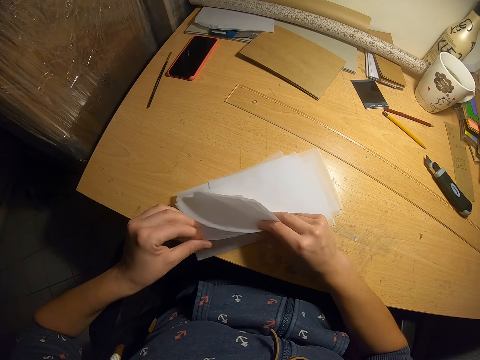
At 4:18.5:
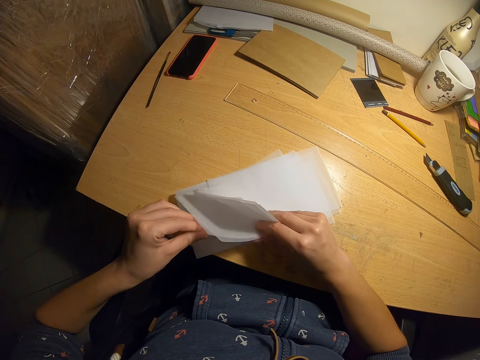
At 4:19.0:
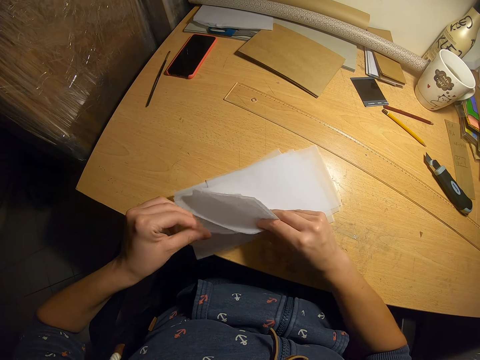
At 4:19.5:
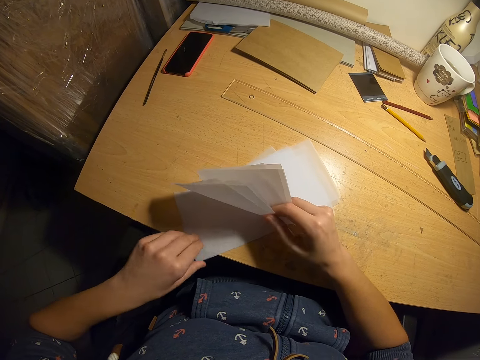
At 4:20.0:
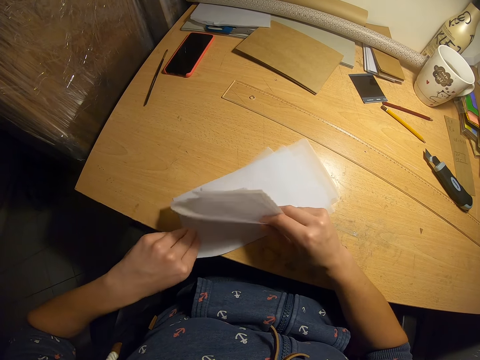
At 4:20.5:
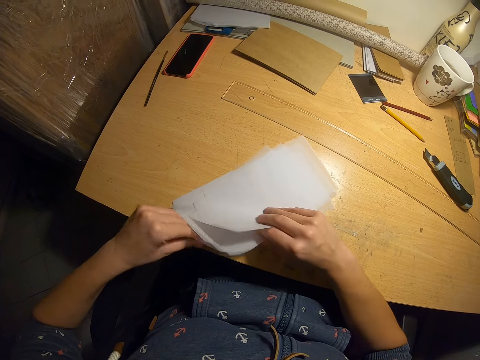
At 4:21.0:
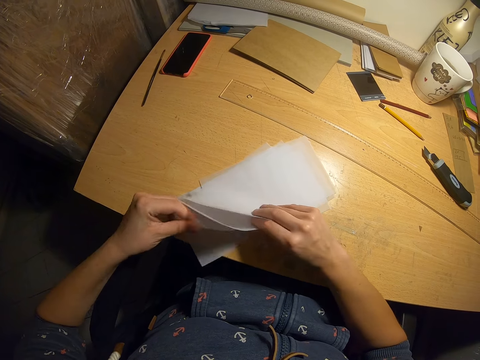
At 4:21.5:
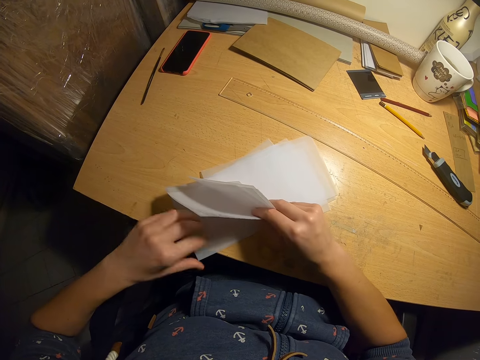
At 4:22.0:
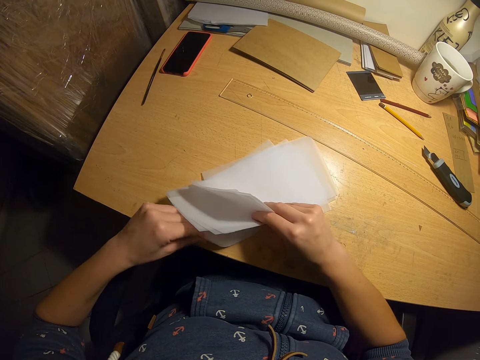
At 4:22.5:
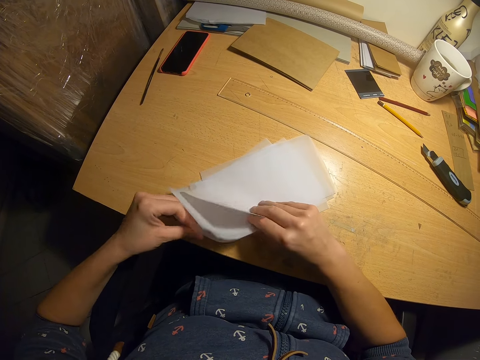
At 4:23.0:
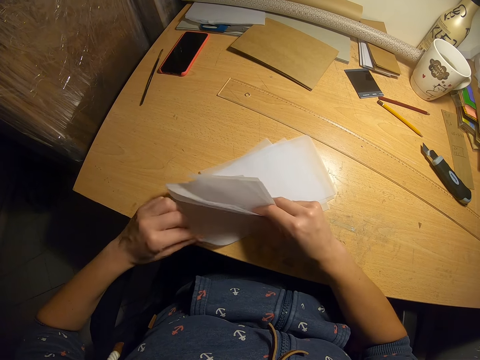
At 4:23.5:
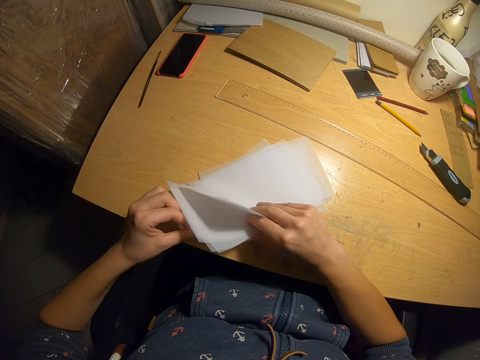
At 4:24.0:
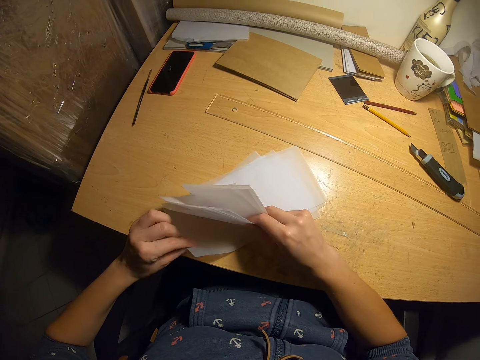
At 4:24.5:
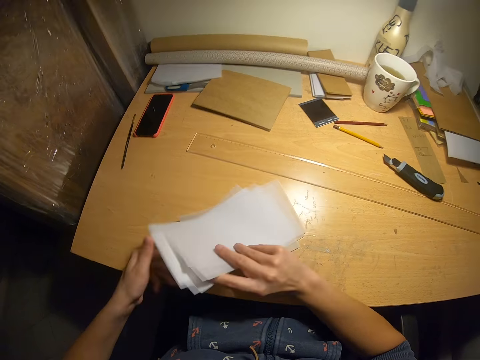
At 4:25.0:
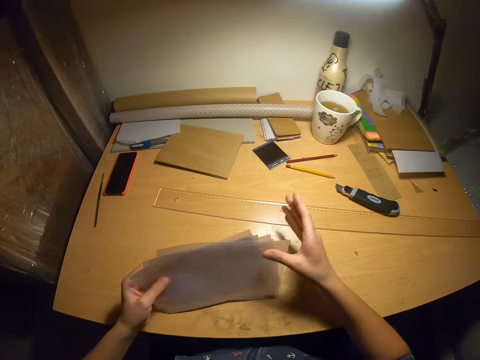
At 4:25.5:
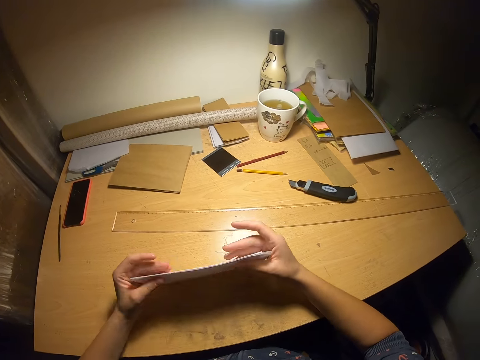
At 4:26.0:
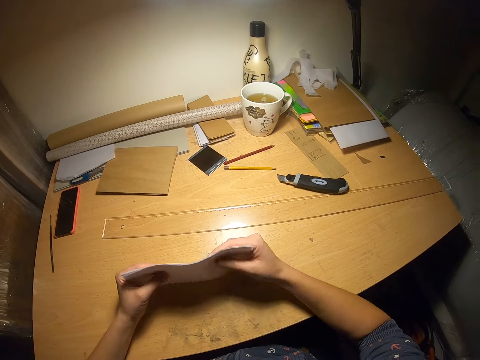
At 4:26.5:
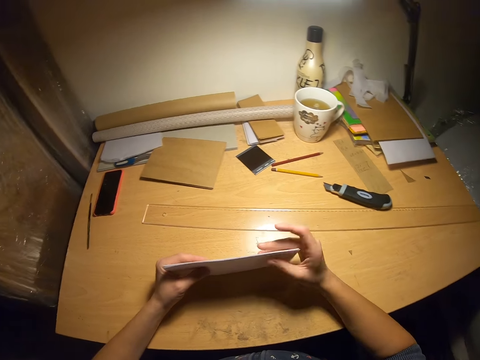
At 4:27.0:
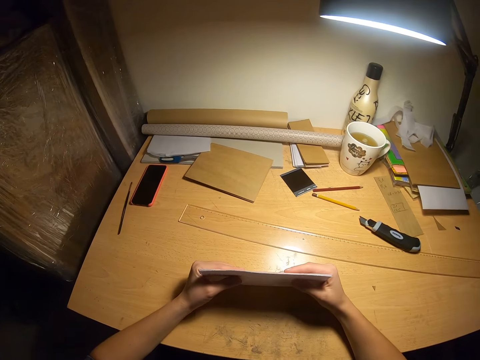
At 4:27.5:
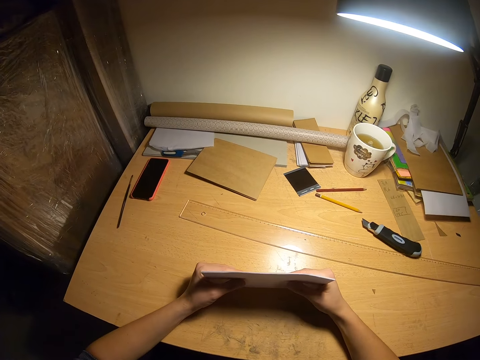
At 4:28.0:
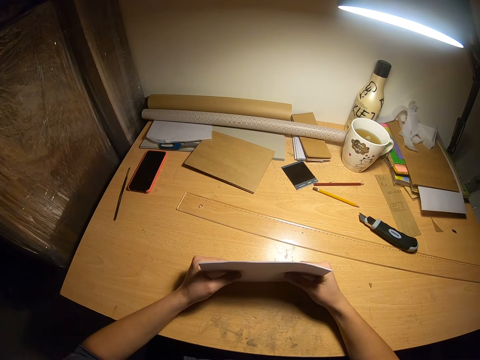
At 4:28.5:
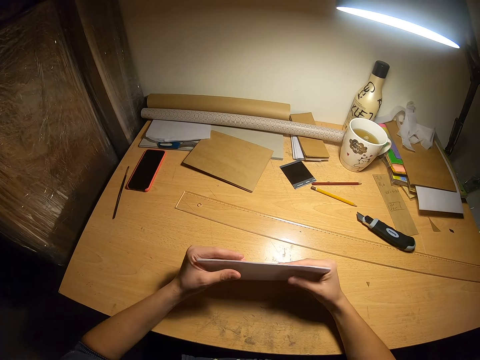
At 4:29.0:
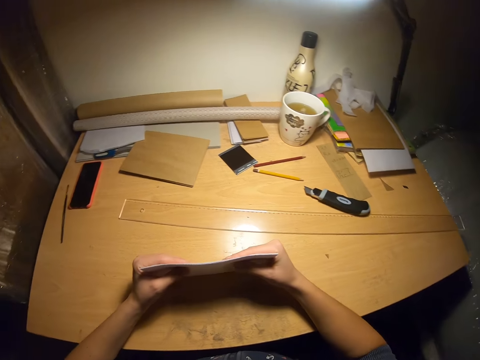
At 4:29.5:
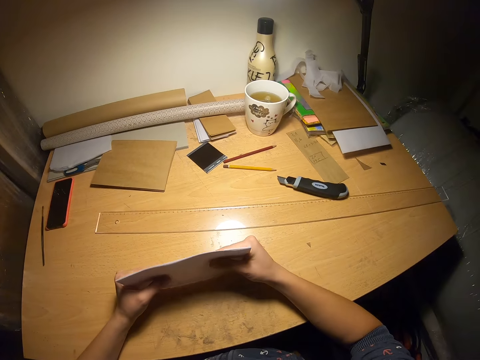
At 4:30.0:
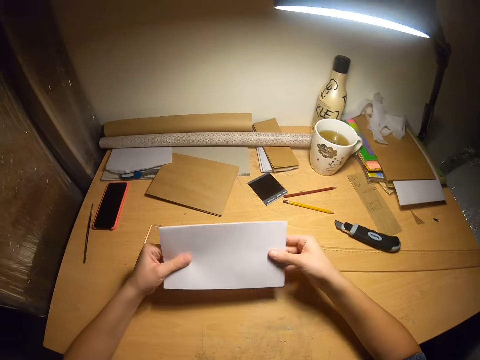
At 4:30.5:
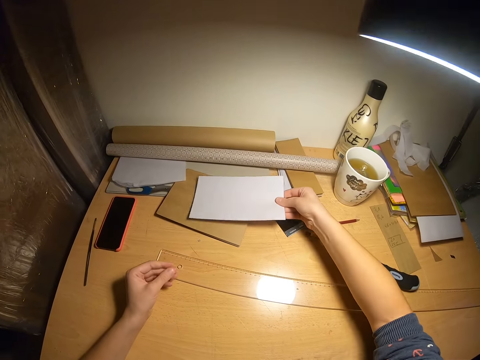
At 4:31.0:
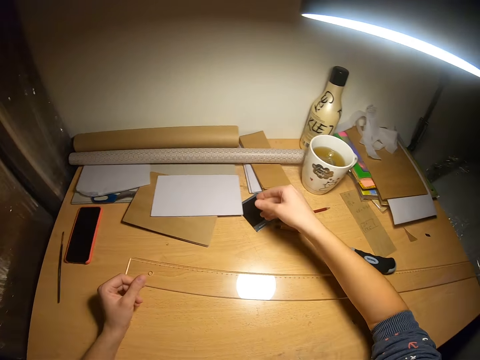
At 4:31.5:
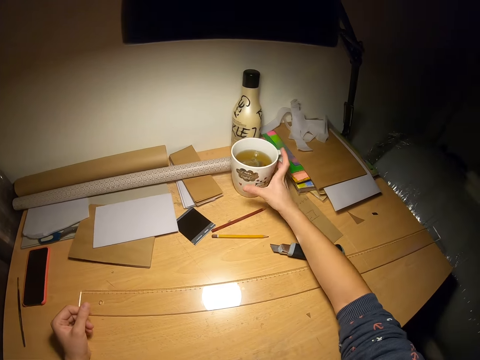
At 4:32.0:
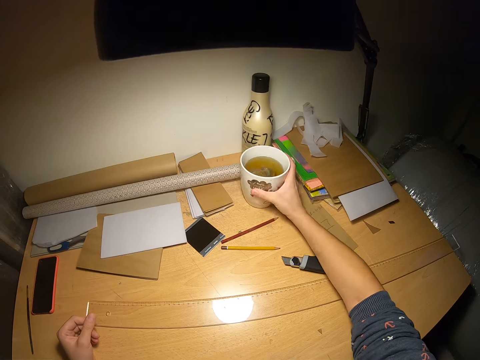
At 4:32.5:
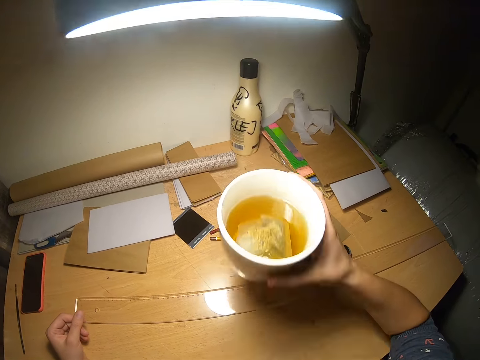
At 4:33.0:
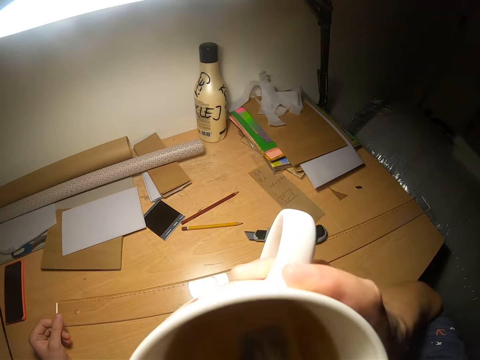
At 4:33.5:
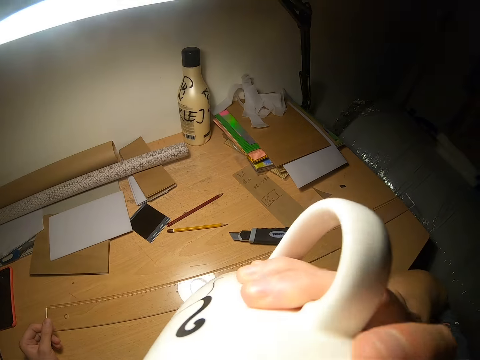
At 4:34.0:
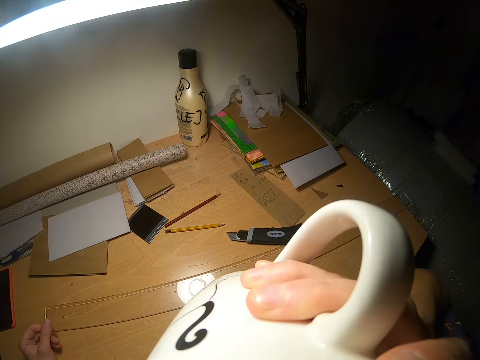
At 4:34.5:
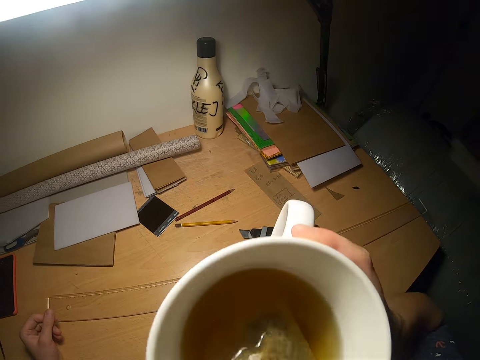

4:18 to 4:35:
The camera wearer aligns the papers on the table. They drop the papers on the table. They pick up a cup of tea or lemon water from the table. They drink from the tea cup.

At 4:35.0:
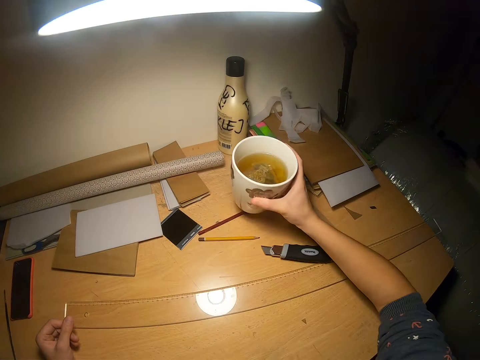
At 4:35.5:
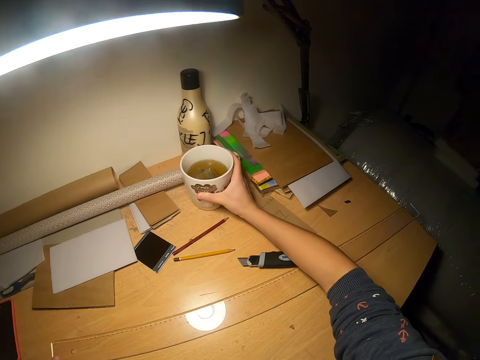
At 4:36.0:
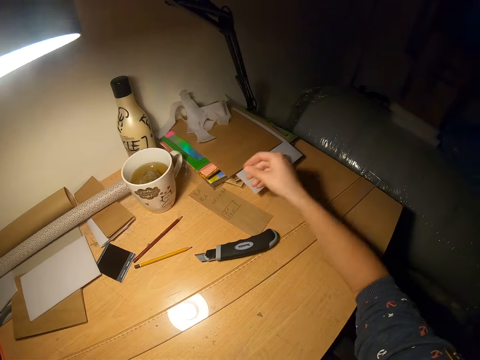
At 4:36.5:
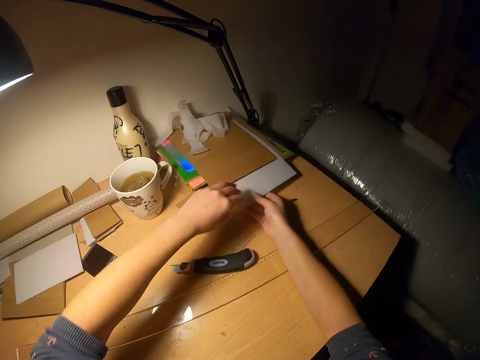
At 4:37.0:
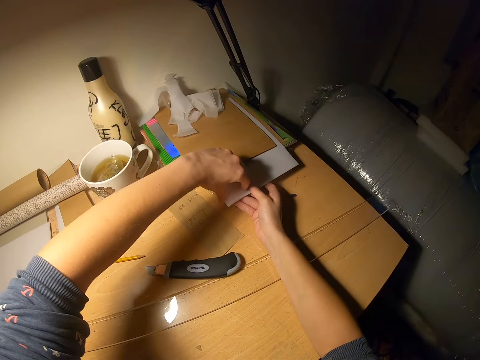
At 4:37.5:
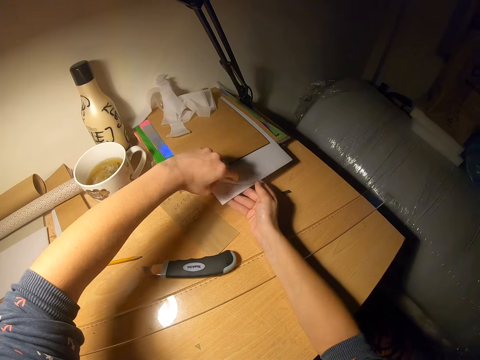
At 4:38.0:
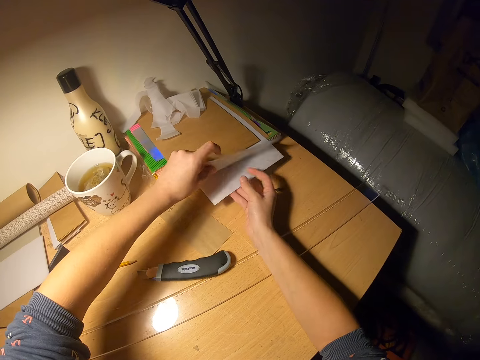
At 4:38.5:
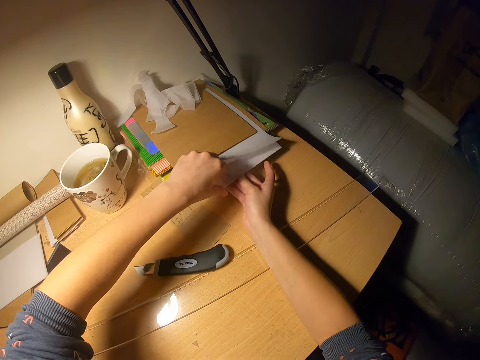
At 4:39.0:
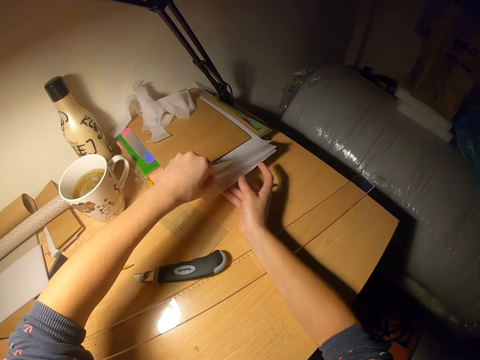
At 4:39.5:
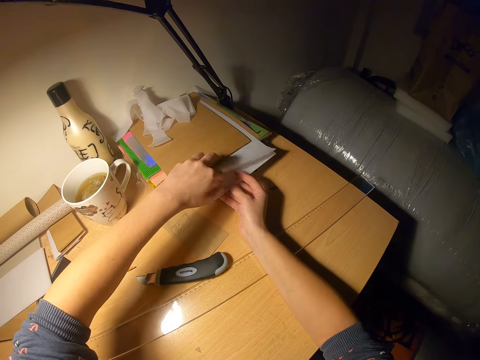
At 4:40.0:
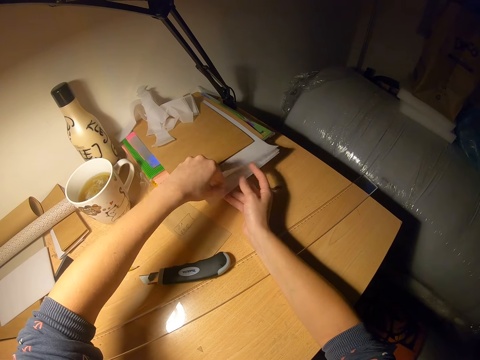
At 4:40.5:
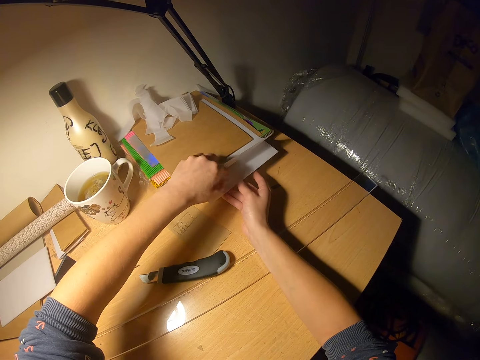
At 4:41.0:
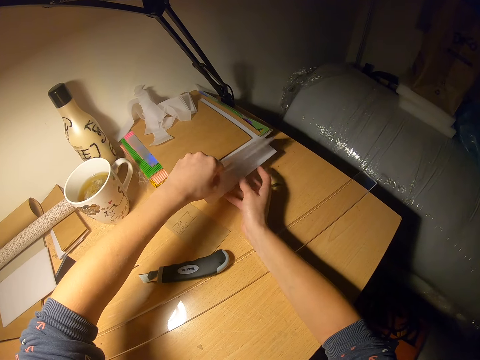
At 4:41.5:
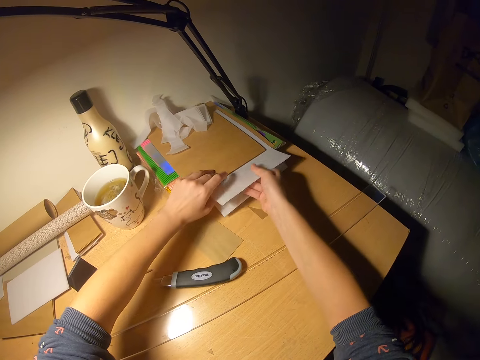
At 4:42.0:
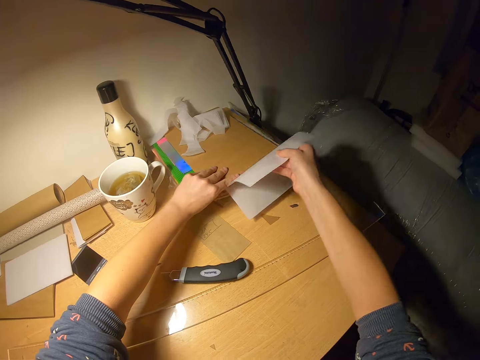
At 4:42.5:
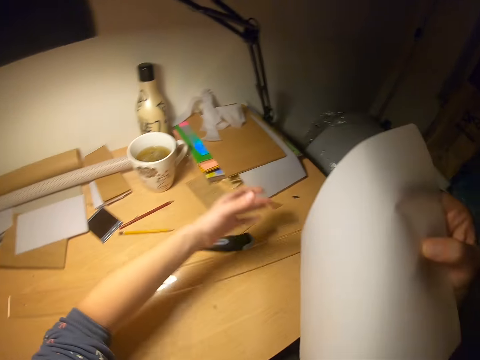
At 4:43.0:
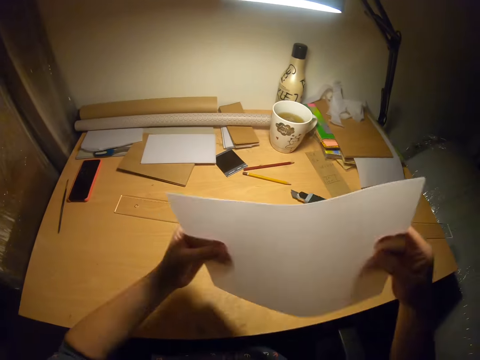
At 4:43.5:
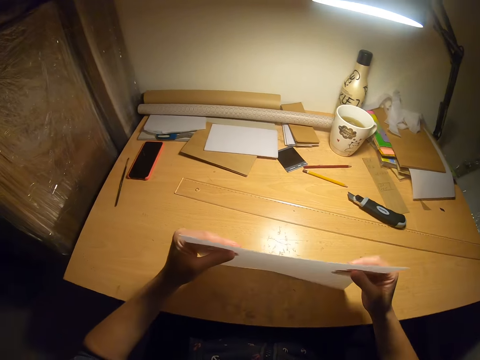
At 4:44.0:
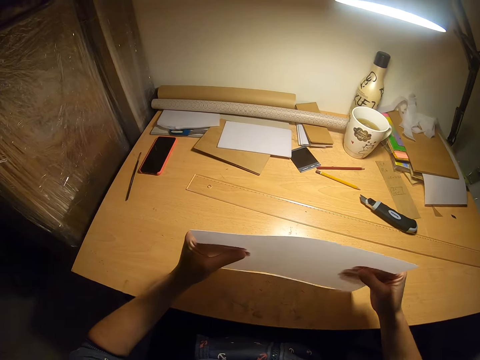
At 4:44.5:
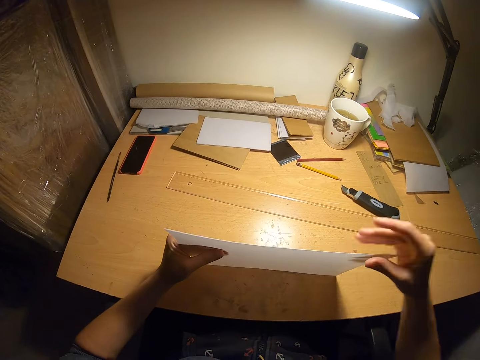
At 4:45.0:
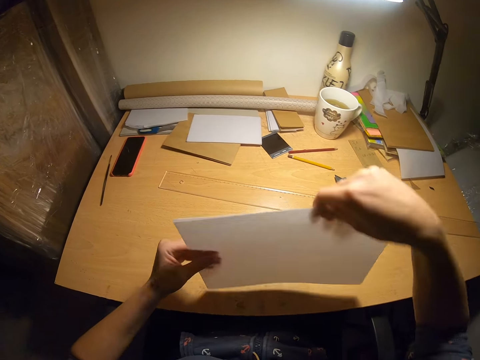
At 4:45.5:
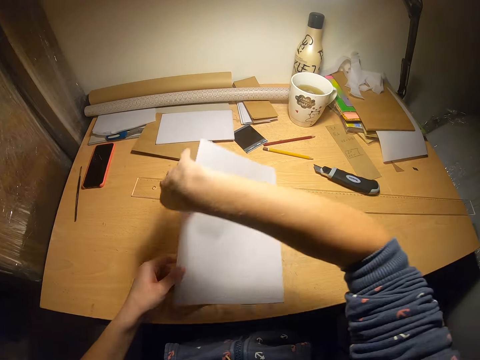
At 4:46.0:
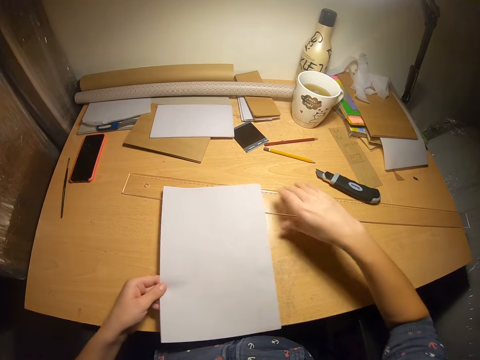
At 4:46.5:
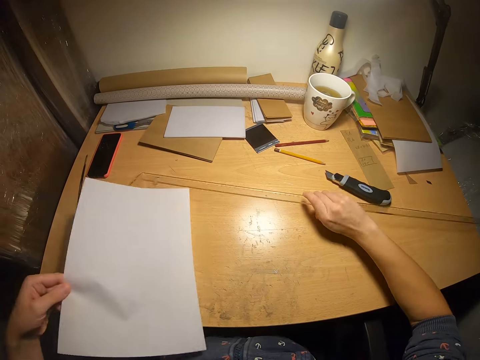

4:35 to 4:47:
The camera wearer drops the cup of tea on the table. They pick up pieces of paper from the table. They pick up the pieces of paper. They arrange the papers with both hands. They put the papers on the table.
